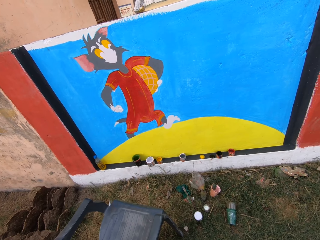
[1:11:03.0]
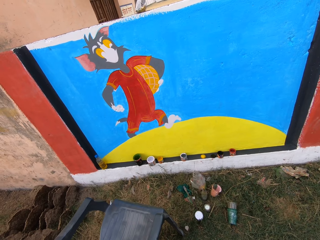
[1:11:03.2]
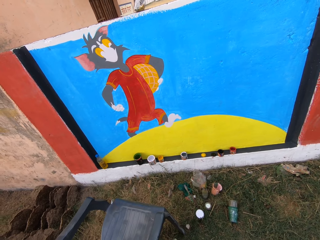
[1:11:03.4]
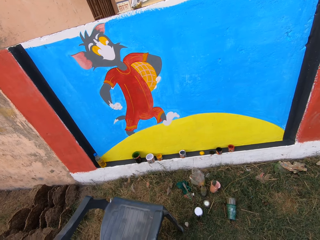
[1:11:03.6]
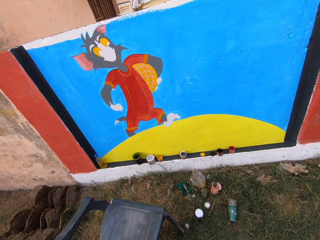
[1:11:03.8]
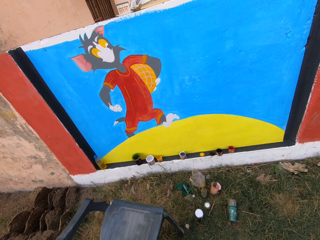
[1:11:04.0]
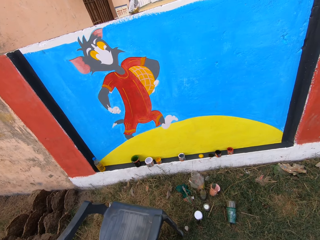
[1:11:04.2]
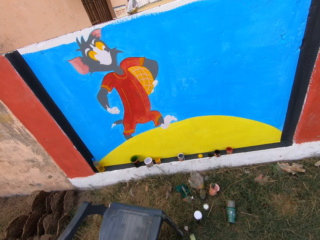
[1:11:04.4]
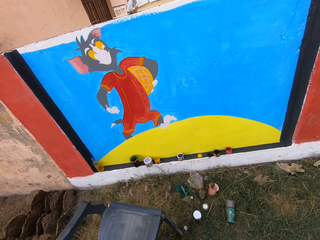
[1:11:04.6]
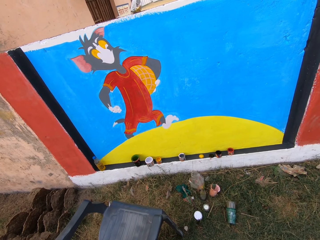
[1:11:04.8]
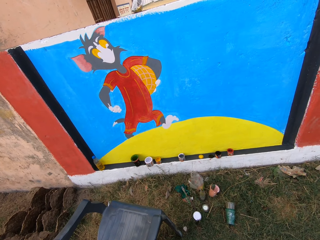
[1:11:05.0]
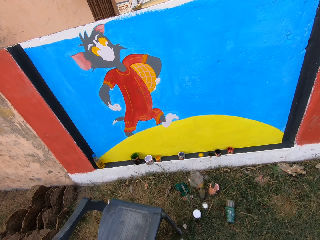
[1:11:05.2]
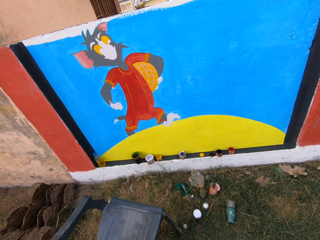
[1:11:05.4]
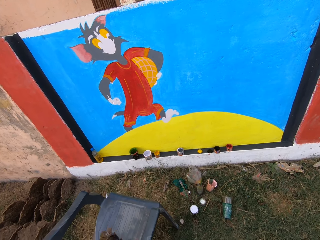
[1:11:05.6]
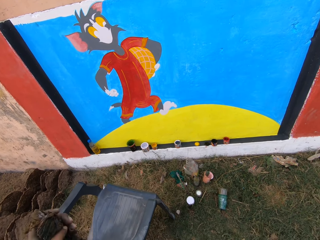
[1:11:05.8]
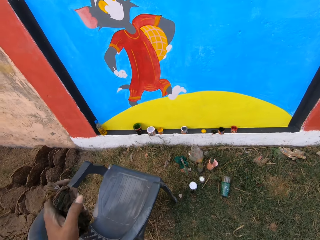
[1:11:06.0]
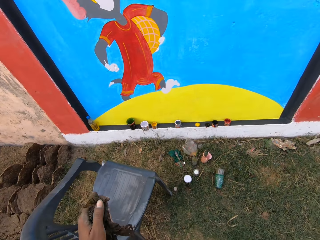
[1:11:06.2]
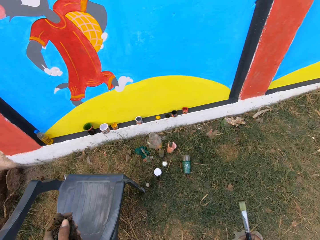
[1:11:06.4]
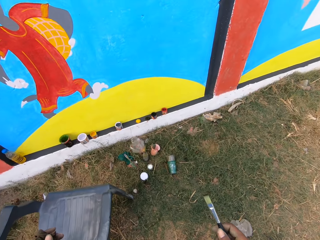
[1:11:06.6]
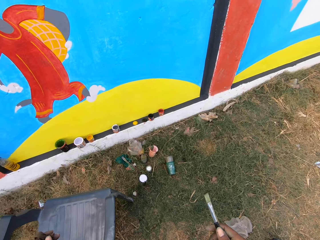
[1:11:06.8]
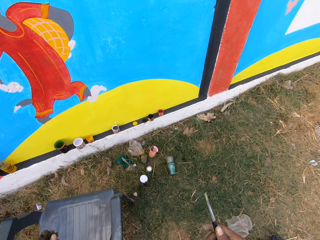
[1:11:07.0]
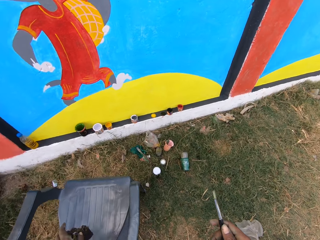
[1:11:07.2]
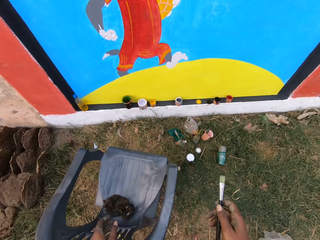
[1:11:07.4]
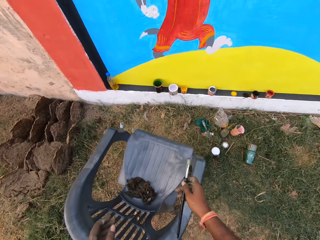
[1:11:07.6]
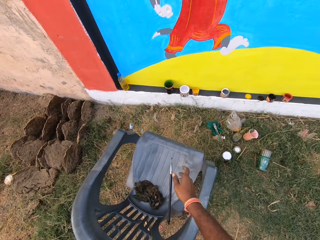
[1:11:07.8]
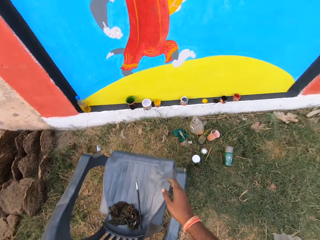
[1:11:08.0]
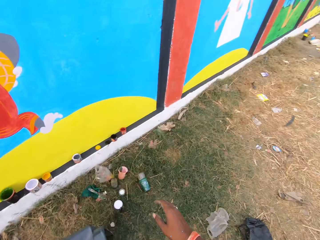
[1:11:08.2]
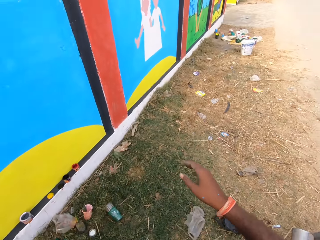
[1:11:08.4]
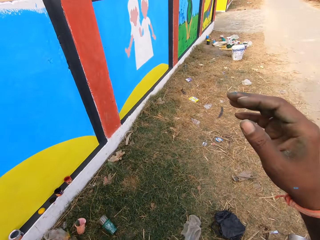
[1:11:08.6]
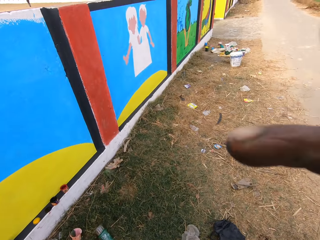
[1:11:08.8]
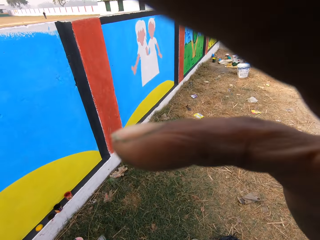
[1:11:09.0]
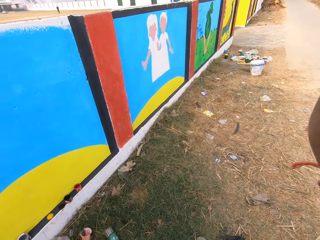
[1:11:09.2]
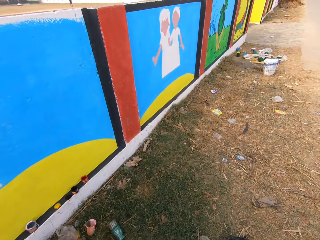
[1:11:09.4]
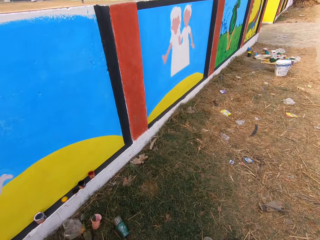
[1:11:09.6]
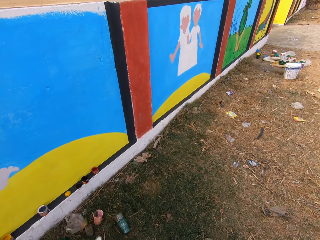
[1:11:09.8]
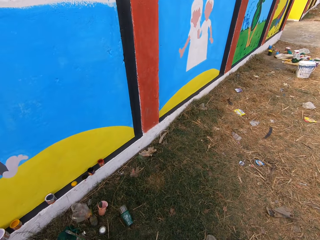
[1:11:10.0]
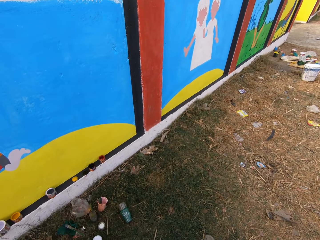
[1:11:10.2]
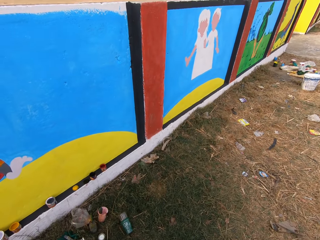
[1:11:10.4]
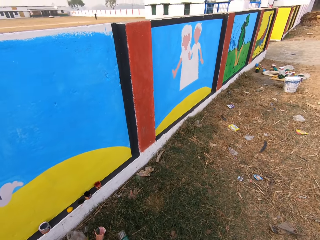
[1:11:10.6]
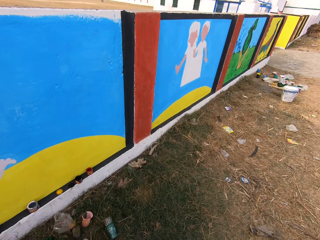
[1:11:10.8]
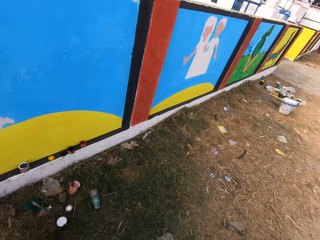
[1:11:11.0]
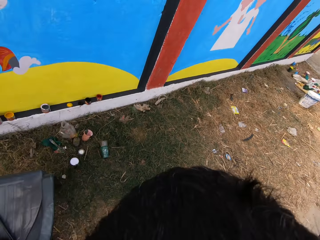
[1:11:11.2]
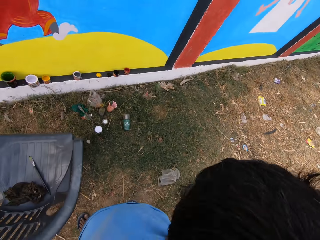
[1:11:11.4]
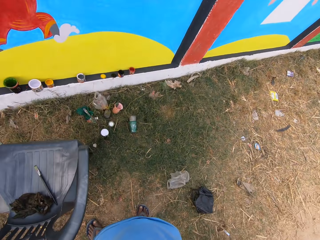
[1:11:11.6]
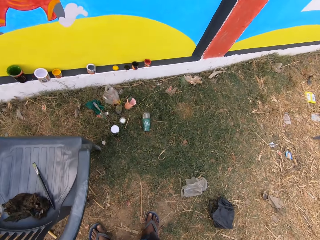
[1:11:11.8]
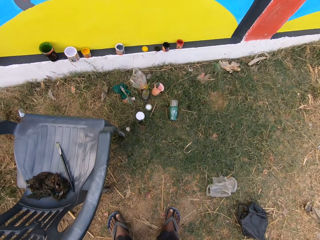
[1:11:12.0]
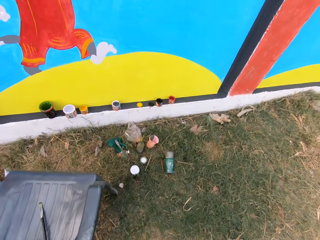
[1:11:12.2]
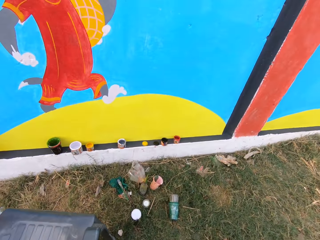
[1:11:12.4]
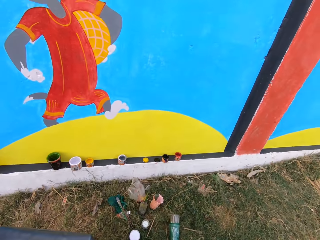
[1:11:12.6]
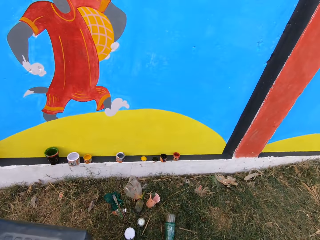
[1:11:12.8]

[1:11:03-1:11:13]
The camera wearer holds the rag with his left hand. He inspects the black painting brush with his right hand. He puts down the wiping cloth on a chair. He drops the black painting brush on the grey chair. He touches the camera with his right hand. He moves up a hand. He touches the camera with his right hand again.

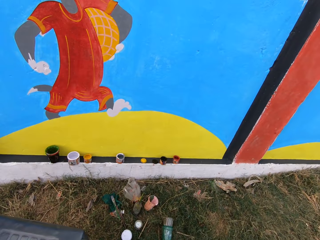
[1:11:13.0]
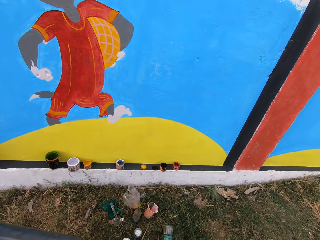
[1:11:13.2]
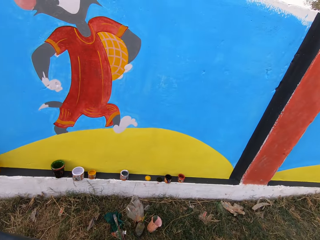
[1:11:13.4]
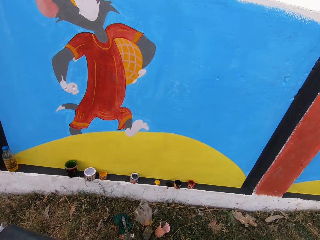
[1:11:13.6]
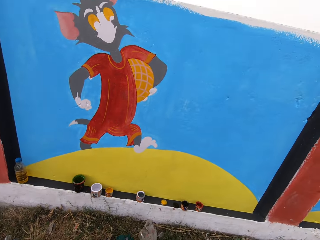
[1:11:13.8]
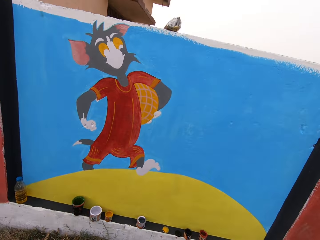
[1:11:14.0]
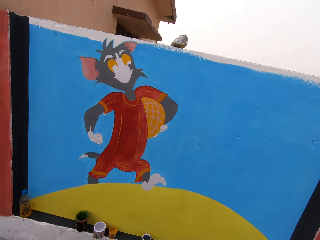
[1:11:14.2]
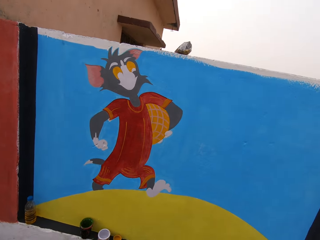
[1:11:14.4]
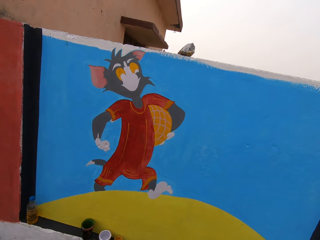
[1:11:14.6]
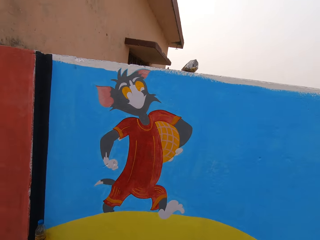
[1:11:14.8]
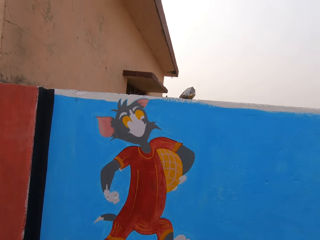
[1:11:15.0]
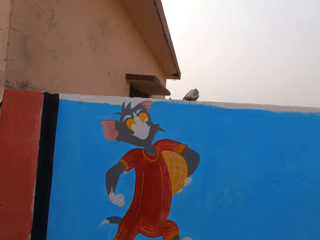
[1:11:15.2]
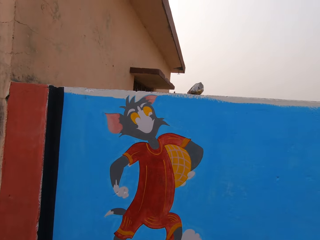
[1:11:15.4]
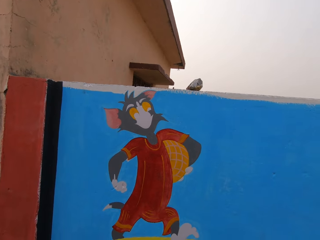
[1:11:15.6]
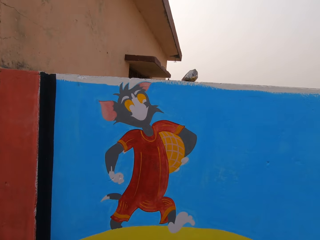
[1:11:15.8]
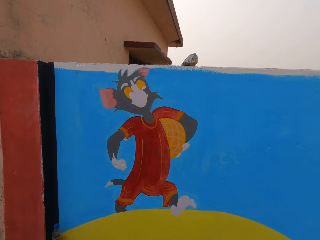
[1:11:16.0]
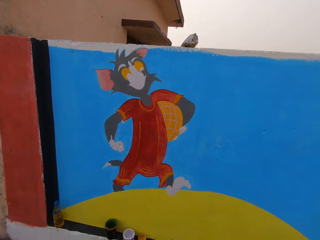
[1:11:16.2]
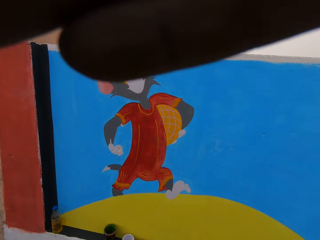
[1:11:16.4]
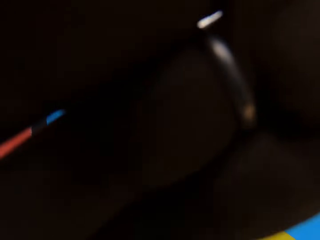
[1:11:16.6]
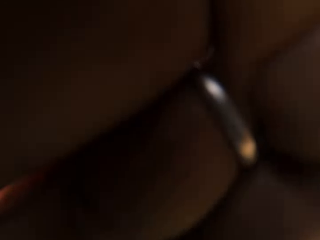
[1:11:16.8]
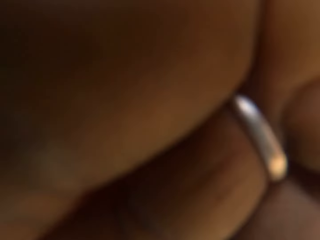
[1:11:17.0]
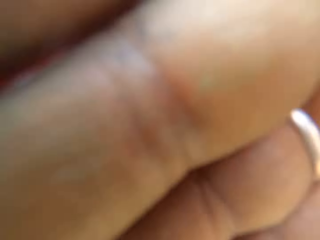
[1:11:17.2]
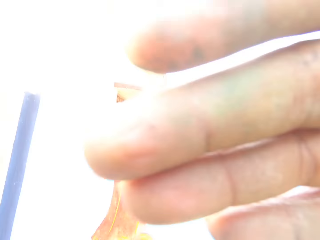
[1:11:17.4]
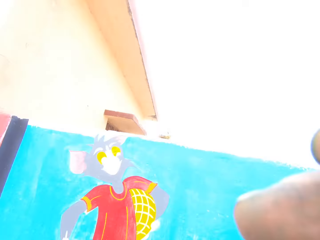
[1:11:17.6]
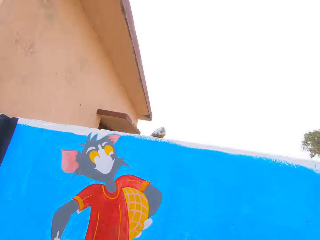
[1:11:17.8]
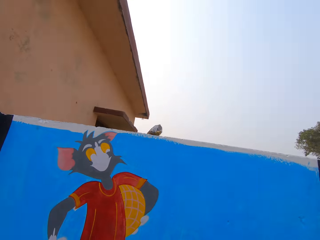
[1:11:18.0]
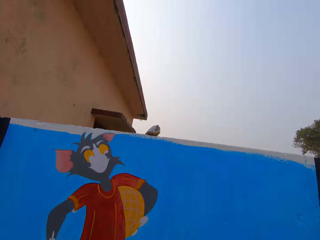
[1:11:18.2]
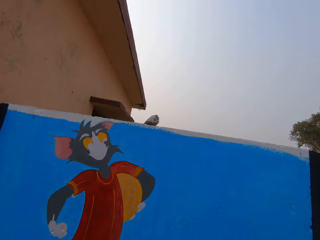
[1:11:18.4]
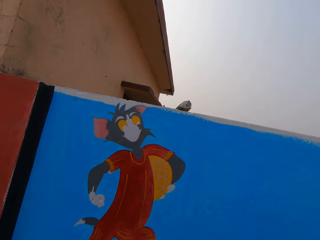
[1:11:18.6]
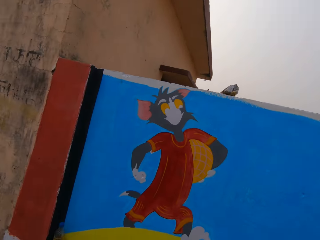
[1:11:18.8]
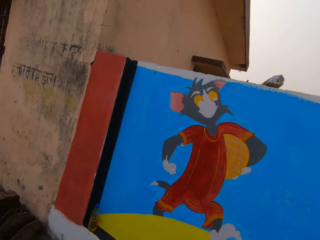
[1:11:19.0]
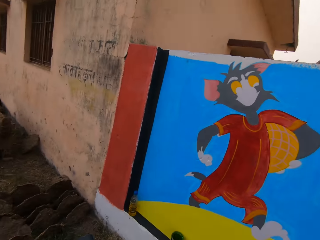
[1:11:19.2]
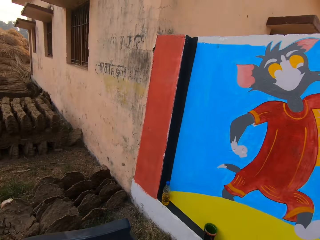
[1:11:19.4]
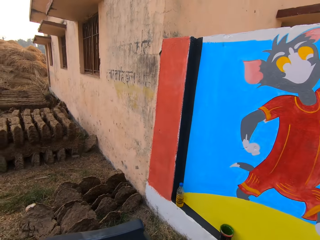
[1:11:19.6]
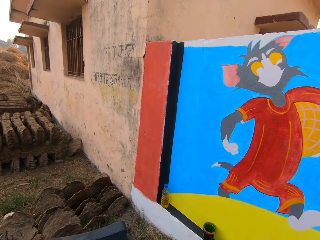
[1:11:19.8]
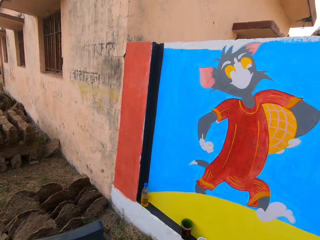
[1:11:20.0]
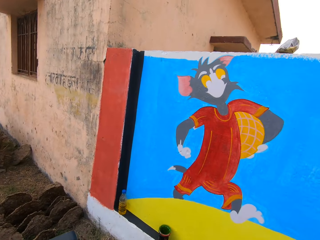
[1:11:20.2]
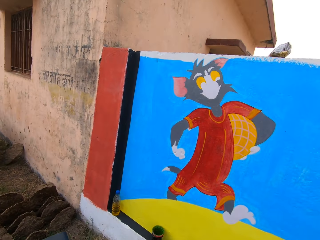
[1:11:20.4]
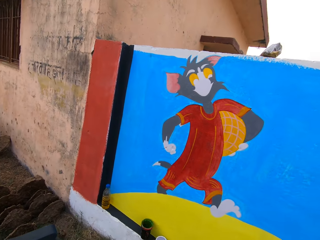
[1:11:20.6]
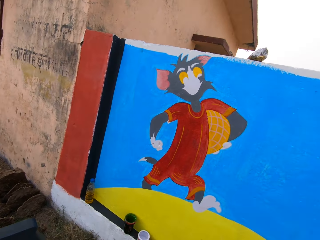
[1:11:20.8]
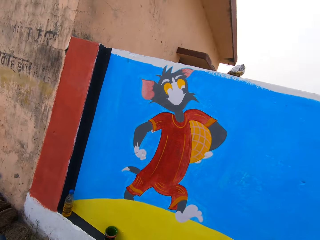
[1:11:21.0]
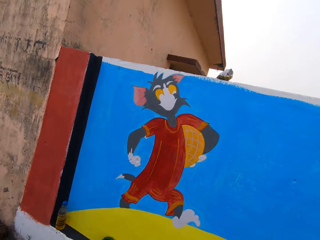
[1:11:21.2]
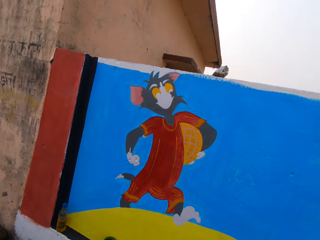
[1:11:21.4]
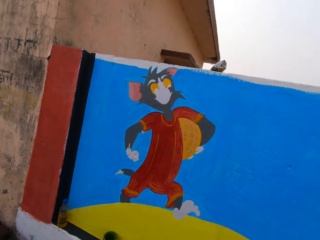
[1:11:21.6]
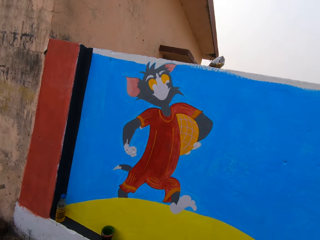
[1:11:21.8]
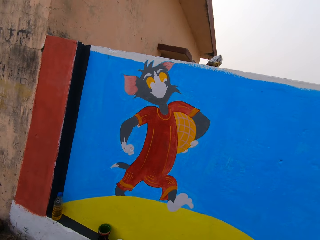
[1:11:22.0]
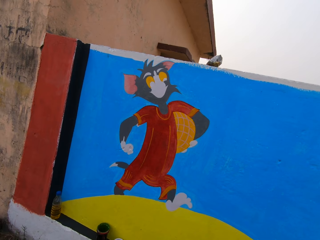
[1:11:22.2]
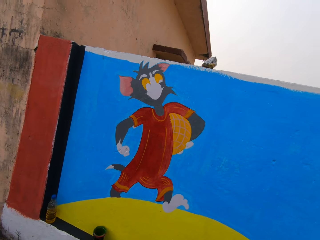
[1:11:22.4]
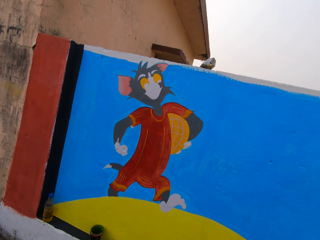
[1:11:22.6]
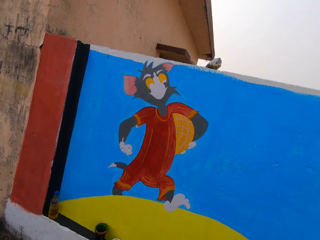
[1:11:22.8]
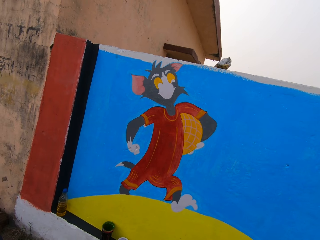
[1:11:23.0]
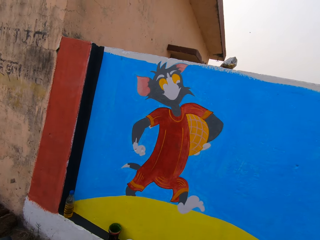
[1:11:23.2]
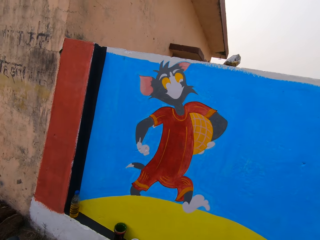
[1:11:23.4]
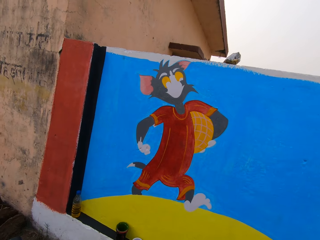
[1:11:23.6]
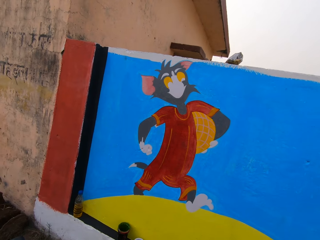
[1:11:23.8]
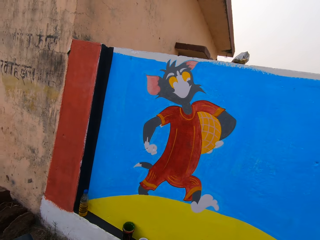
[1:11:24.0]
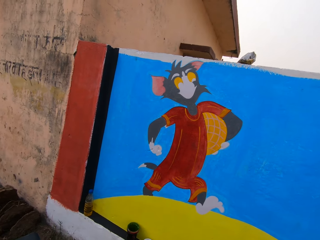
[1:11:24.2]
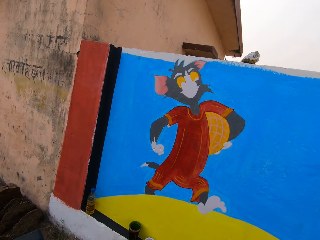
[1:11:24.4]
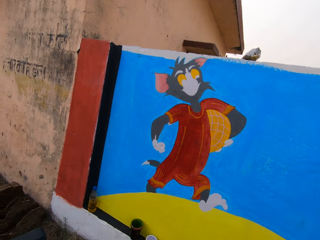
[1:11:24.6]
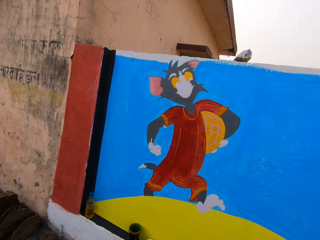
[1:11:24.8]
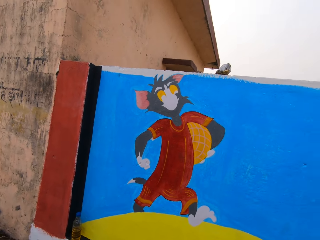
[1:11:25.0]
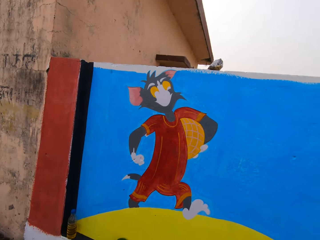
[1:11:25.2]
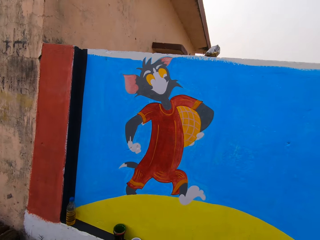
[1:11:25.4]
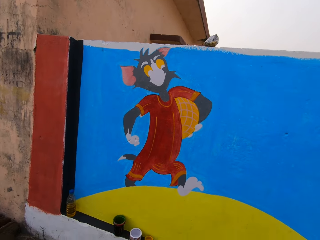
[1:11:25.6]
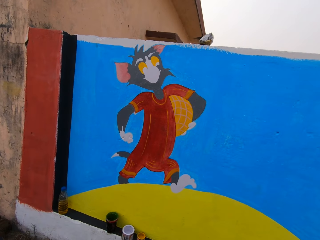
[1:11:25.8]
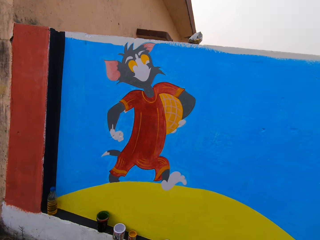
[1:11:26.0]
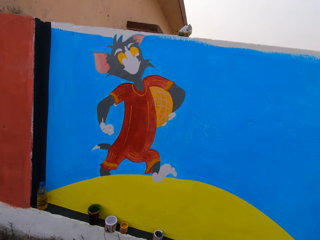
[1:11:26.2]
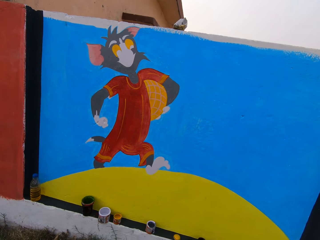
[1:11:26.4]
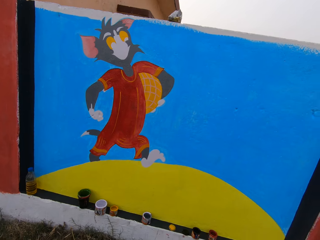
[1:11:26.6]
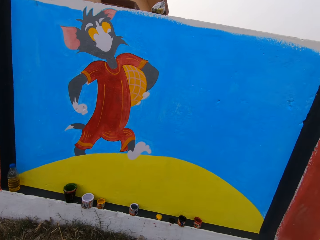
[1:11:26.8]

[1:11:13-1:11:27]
The camera wearer looks at the painting. They move a hand on the camera. They look at the painting.
